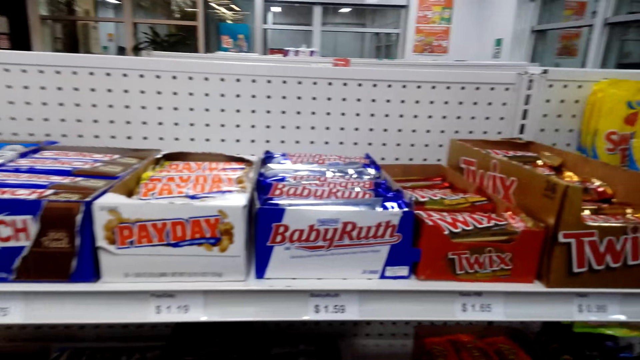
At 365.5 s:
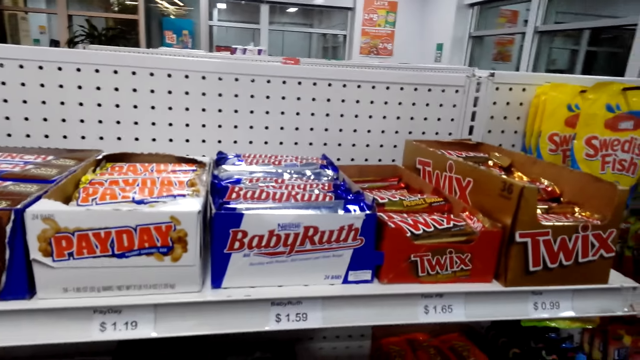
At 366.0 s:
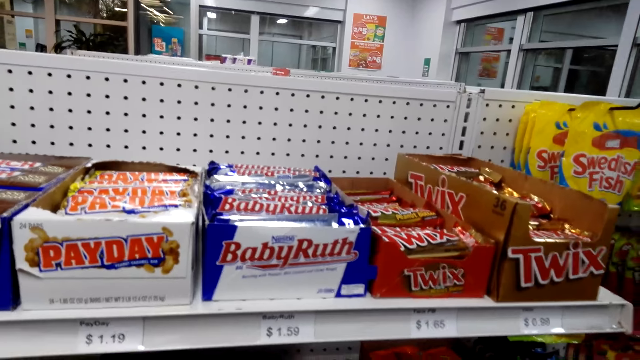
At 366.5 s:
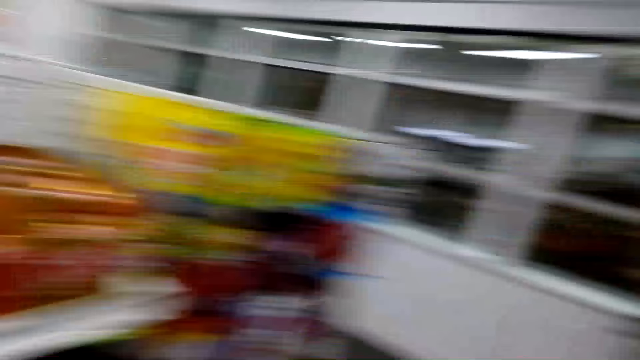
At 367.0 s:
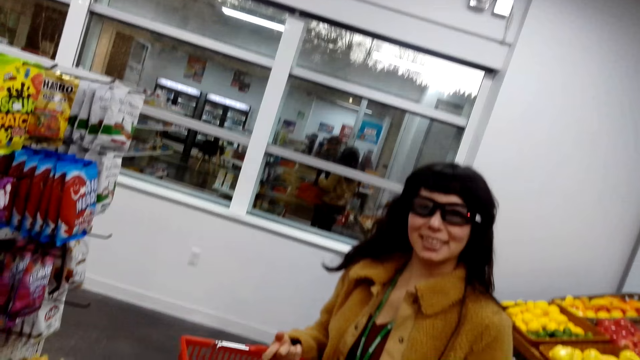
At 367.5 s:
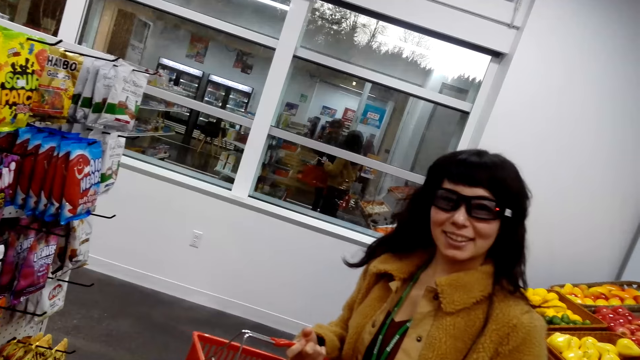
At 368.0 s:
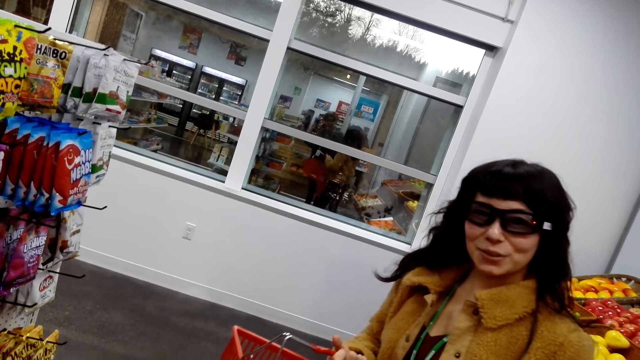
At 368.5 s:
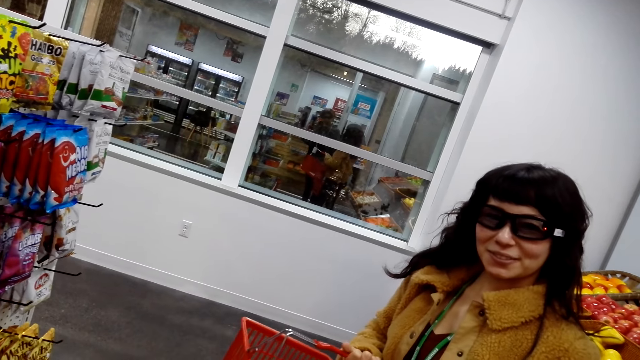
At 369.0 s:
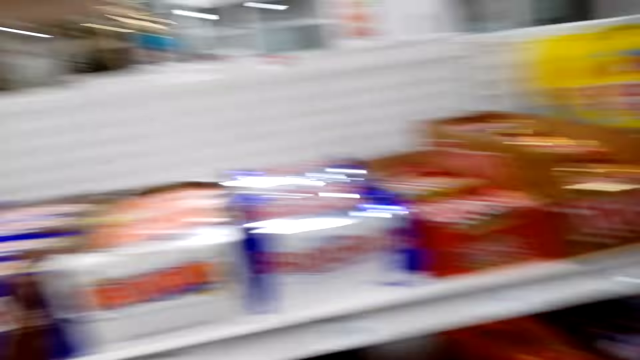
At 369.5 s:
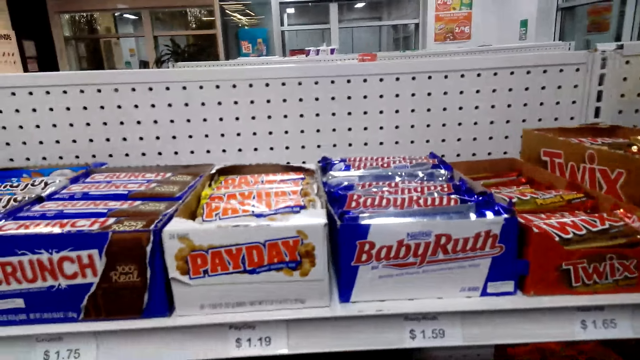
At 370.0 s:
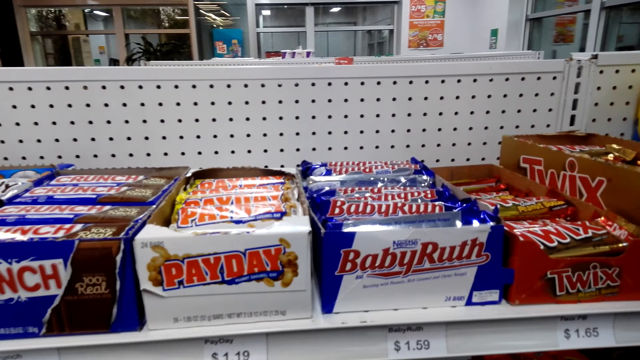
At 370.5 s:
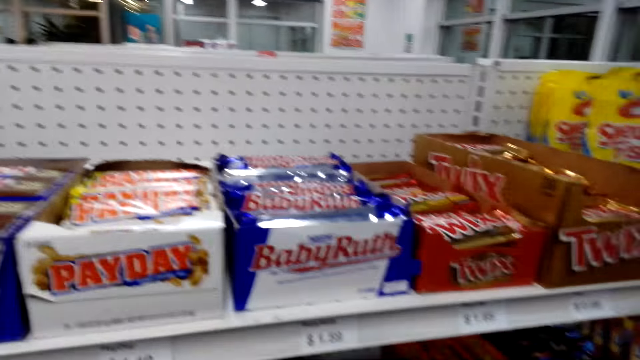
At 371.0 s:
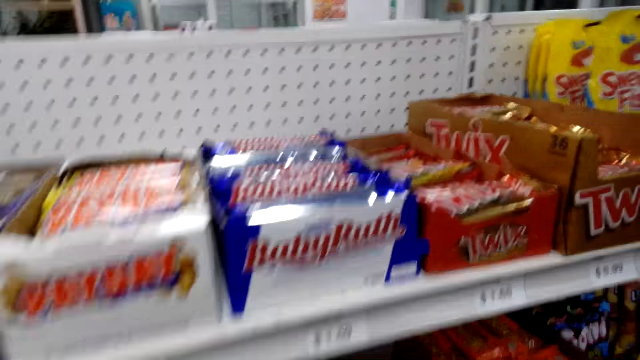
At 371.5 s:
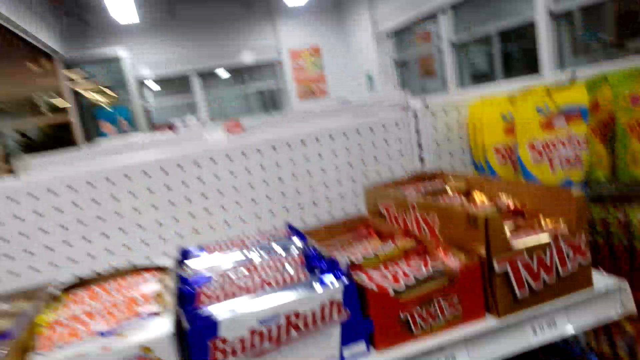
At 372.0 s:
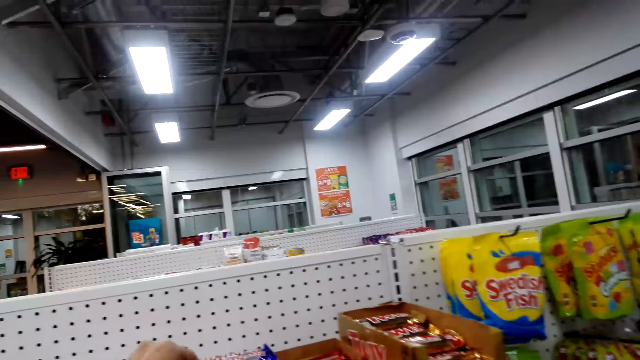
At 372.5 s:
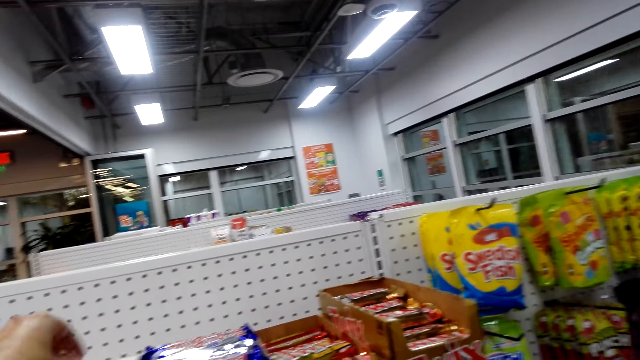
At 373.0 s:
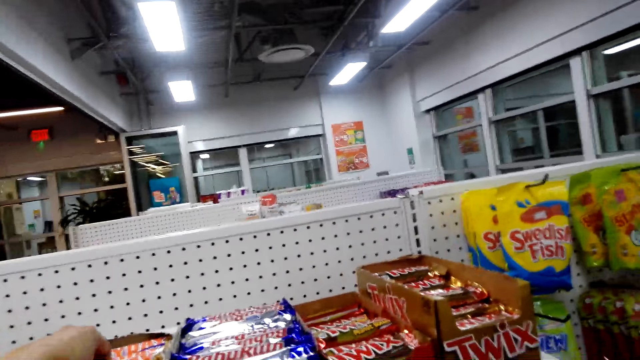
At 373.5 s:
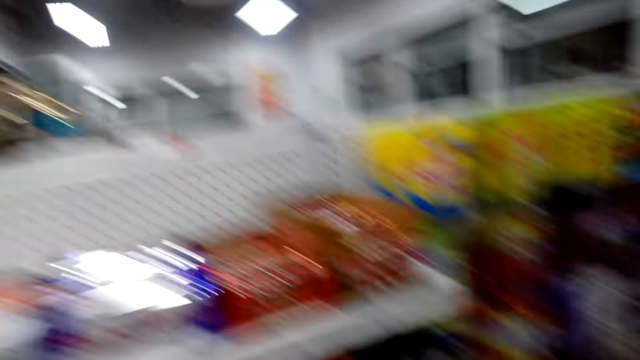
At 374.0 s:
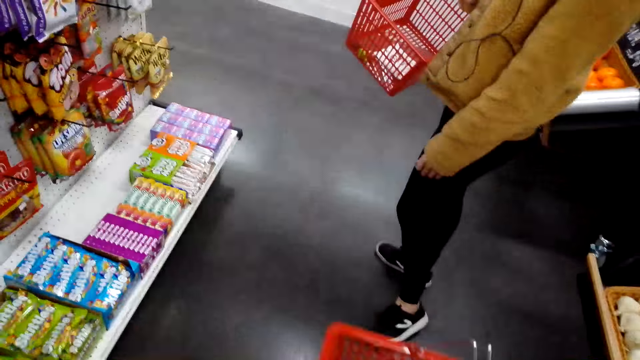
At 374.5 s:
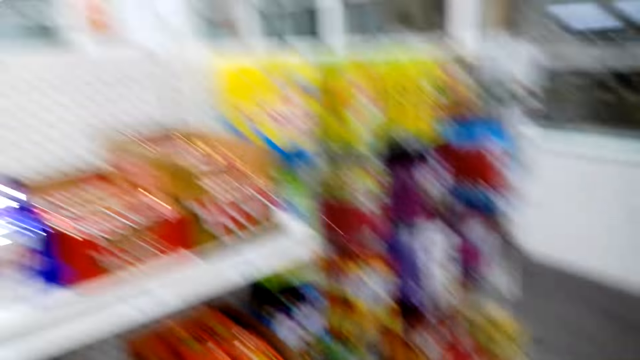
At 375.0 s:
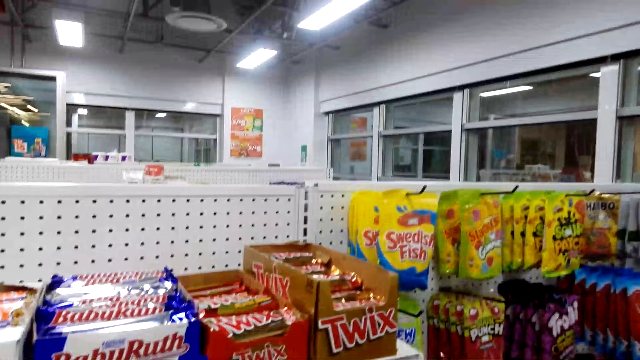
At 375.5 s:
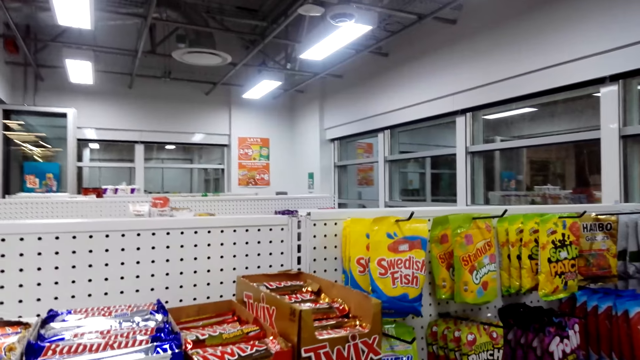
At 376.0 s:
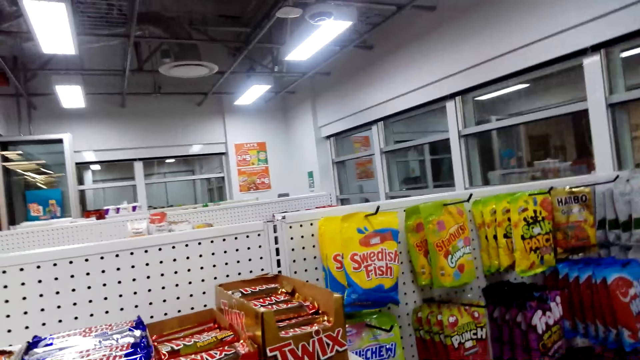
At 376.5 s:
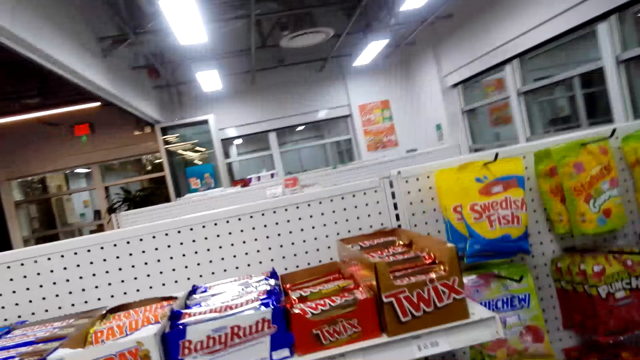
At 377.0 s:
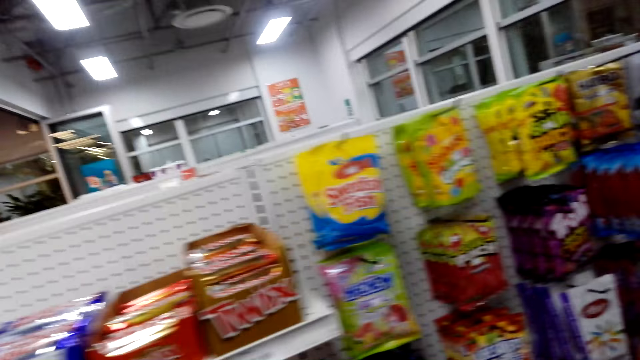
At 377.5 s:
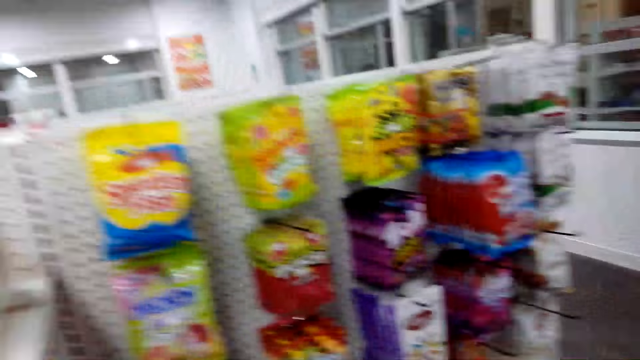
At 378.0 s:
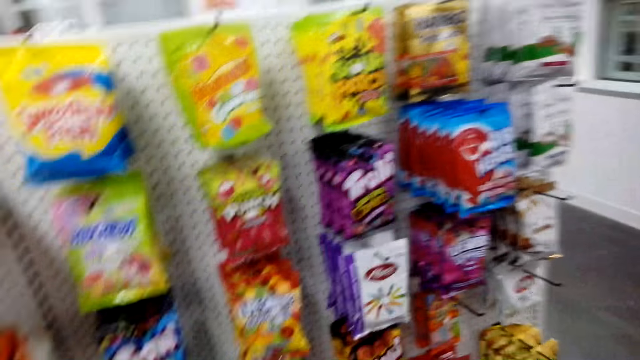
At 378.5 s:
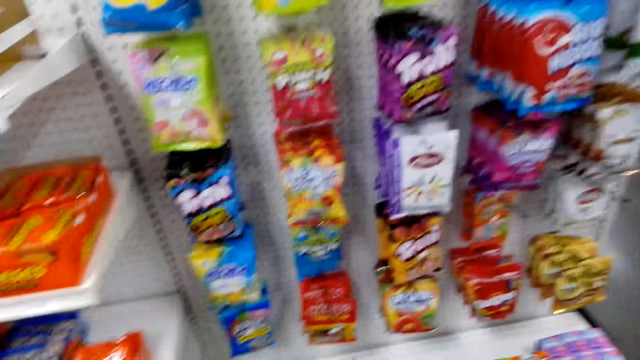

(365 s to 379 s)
The camera wearer talks with a lady. They look around. They pick the candy from the box. They talk to the lady.

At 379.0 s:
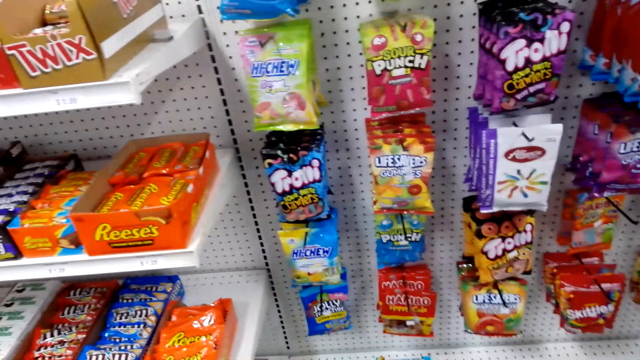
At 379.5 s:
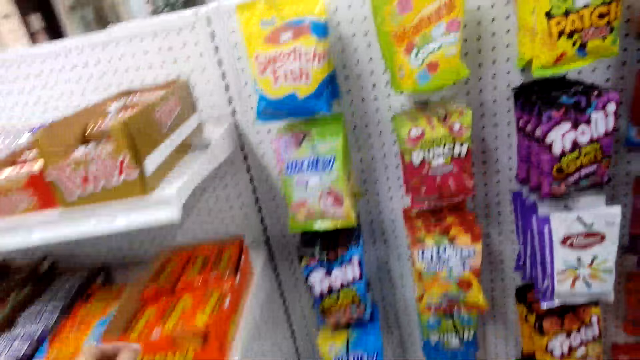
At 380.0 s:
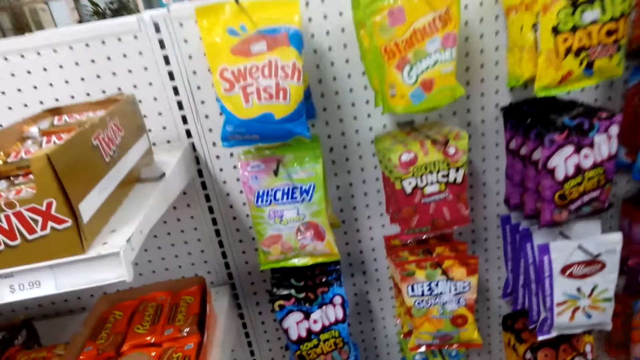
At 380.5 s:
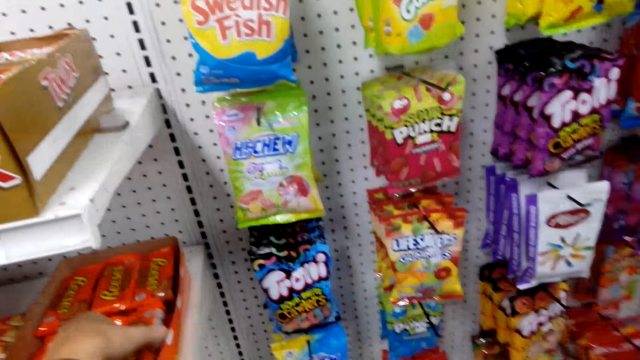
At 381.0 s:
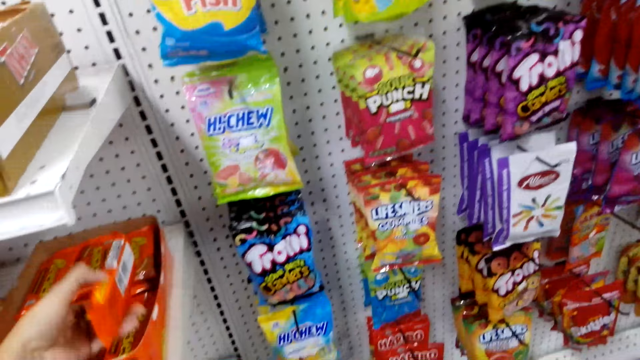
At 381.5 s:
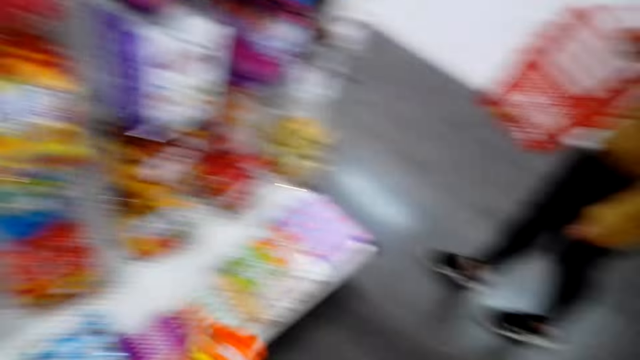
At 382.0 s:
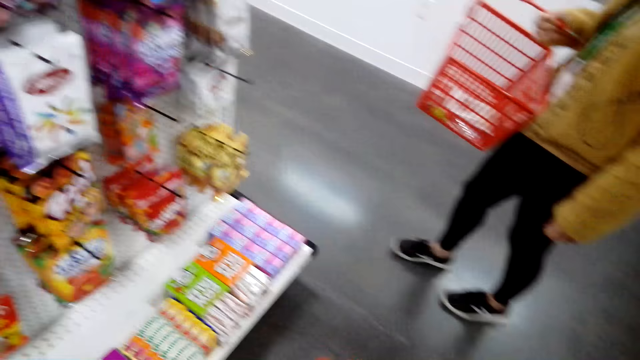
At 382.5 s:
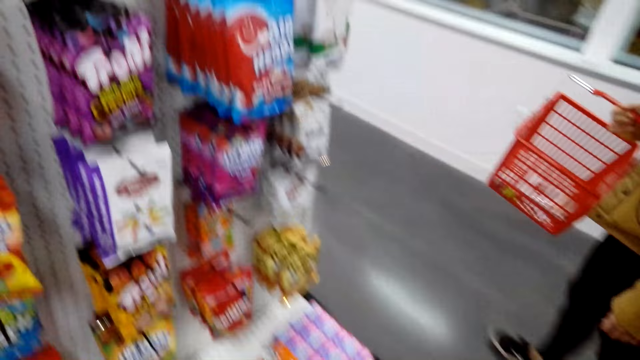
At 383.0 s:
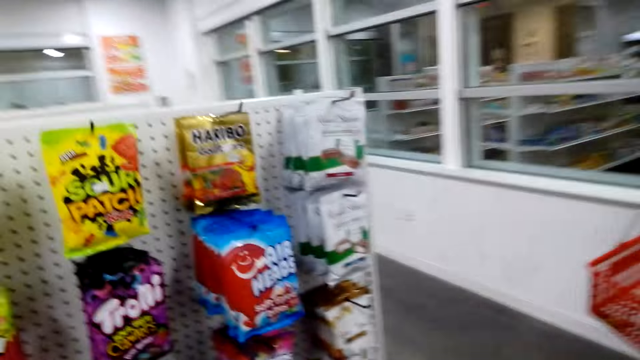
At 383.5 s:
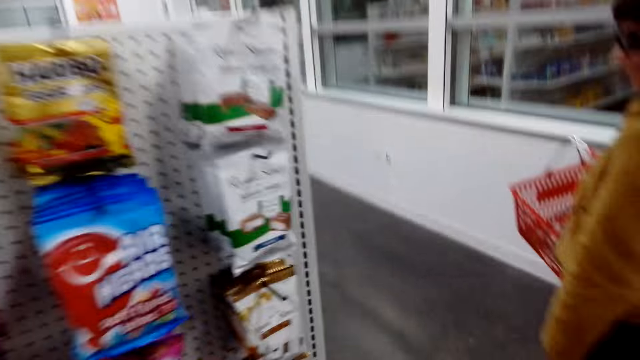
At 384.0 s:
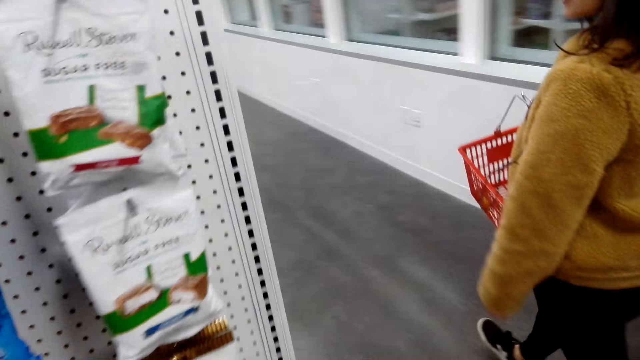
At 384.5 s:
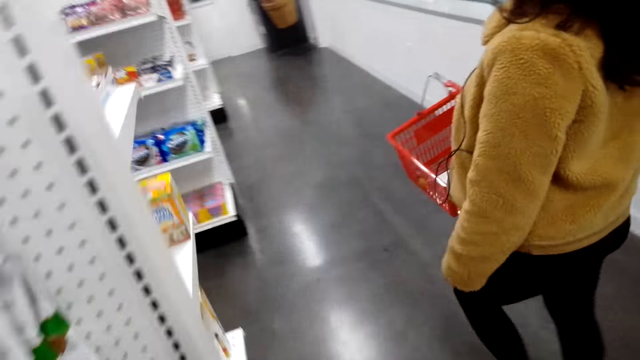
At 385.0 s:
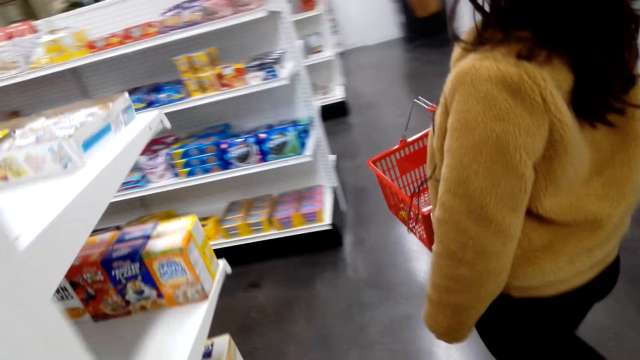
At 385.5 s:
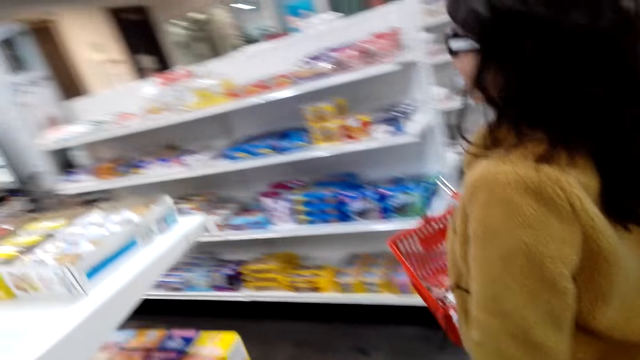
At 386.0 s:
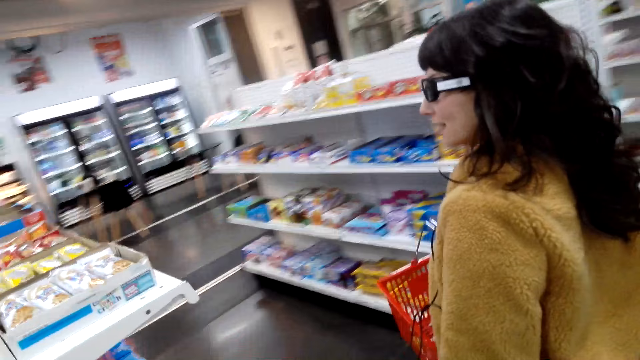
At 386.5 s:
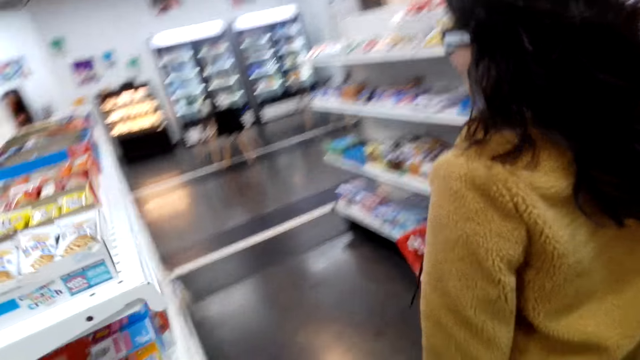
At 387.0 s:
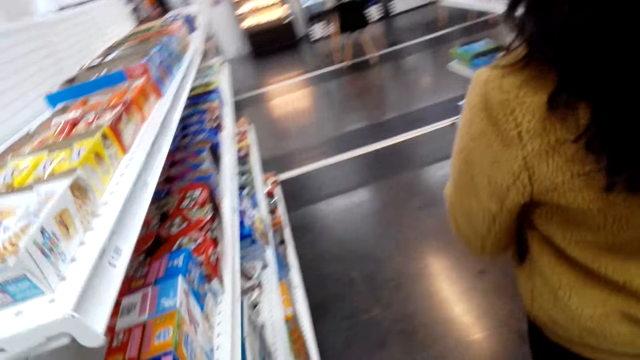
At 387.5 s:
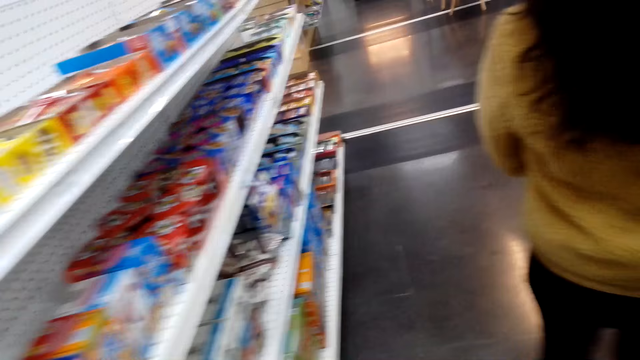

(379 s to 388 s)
The camera wearer picks a packet of chocolate from the box. They put the packet of chocolate in the basket. They walk behind a lady. They walk around the store.
